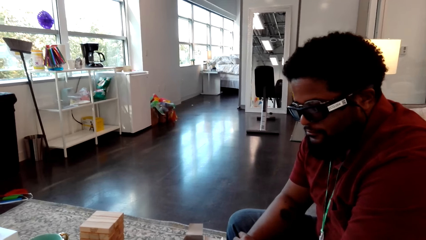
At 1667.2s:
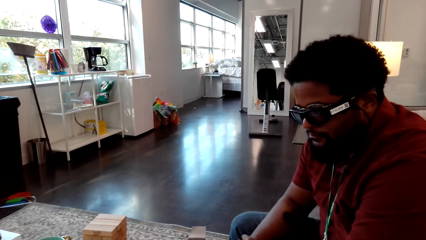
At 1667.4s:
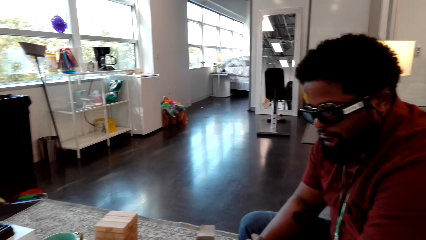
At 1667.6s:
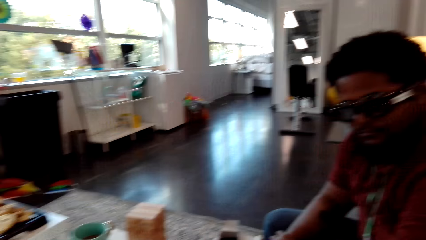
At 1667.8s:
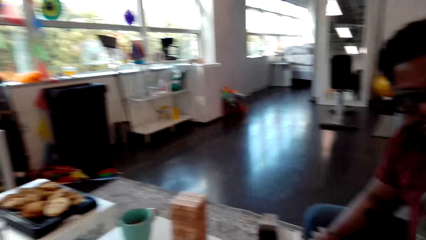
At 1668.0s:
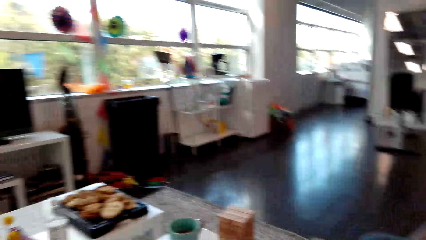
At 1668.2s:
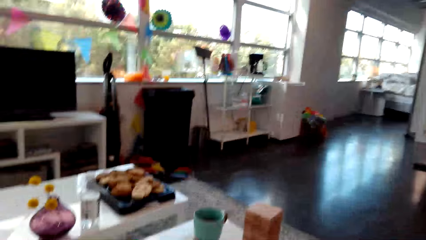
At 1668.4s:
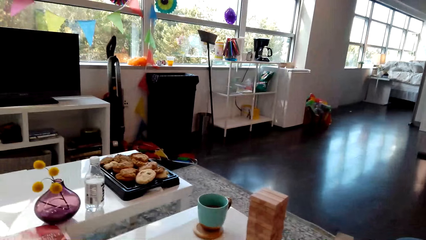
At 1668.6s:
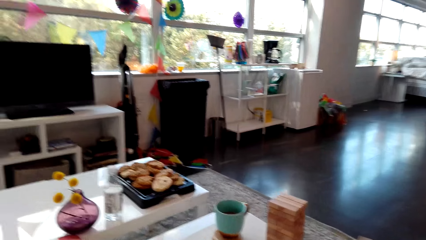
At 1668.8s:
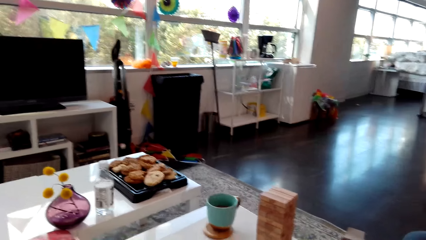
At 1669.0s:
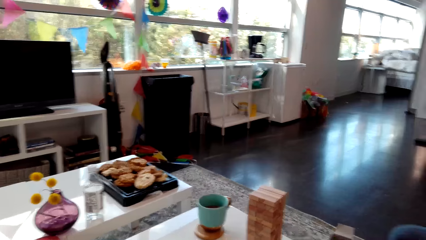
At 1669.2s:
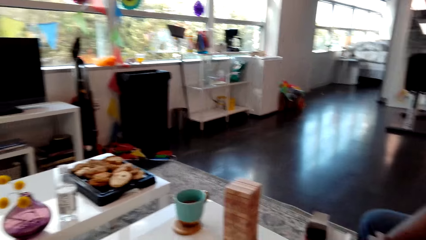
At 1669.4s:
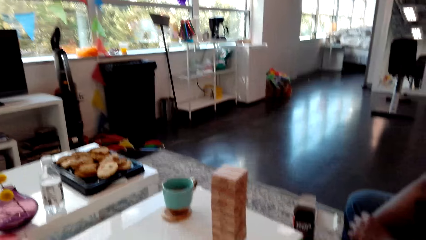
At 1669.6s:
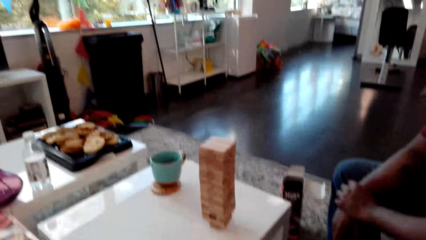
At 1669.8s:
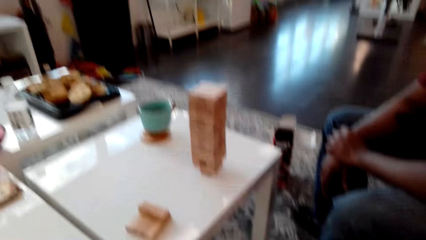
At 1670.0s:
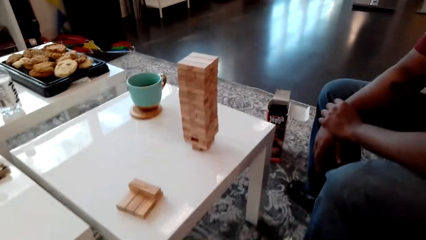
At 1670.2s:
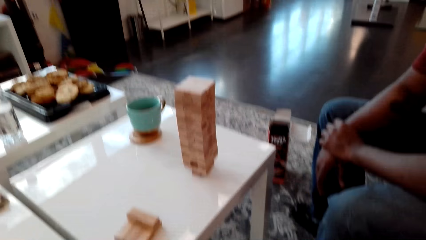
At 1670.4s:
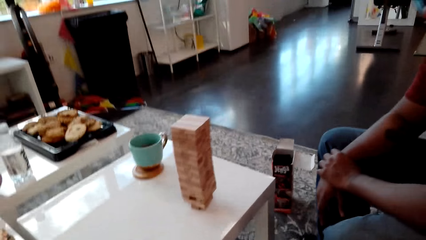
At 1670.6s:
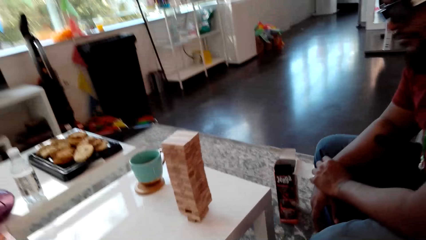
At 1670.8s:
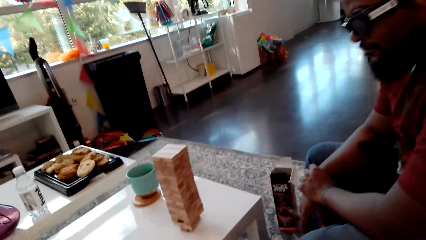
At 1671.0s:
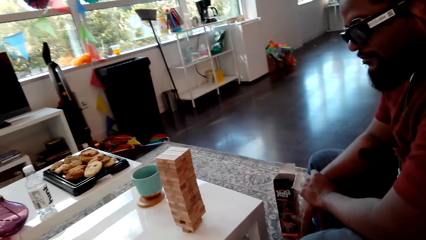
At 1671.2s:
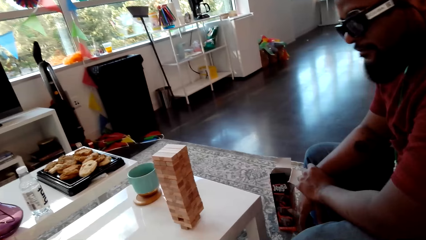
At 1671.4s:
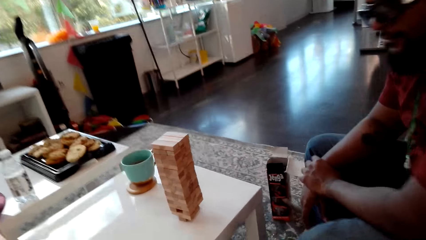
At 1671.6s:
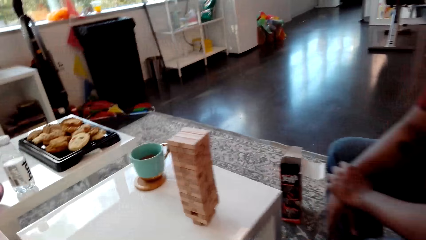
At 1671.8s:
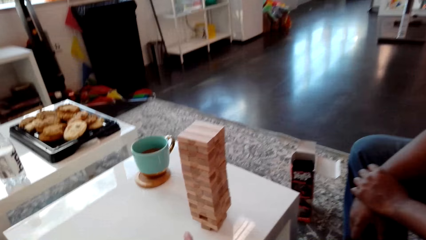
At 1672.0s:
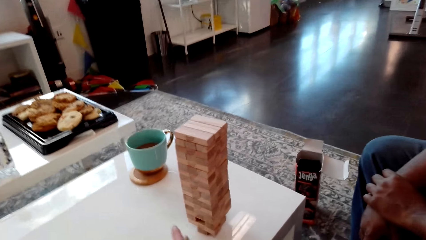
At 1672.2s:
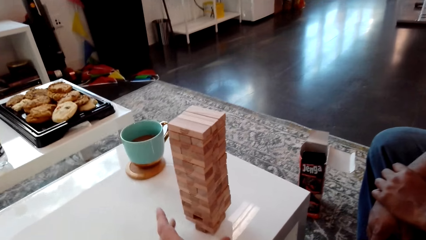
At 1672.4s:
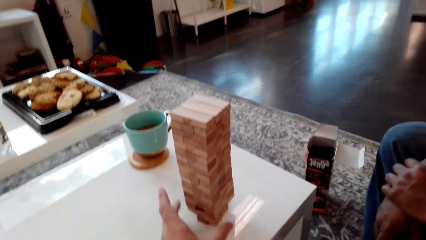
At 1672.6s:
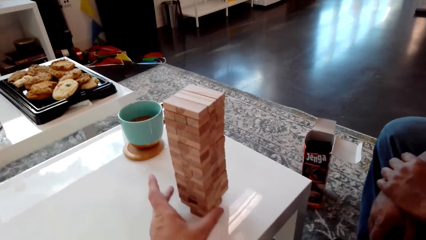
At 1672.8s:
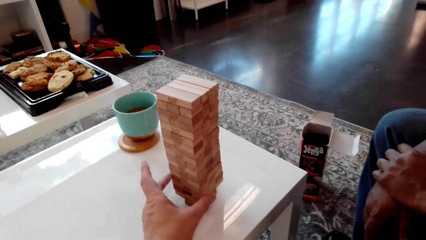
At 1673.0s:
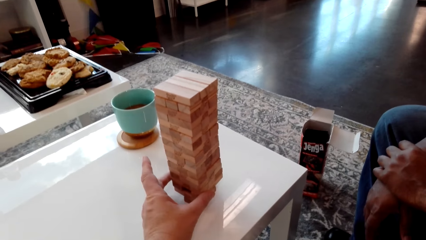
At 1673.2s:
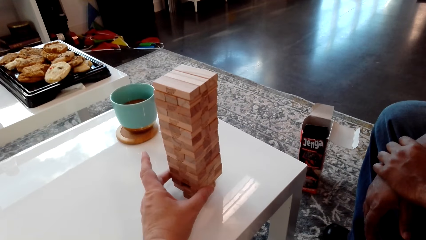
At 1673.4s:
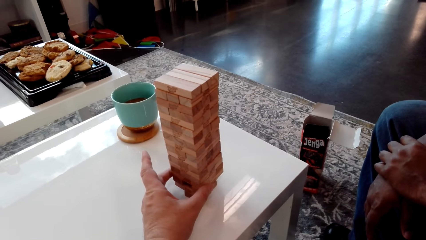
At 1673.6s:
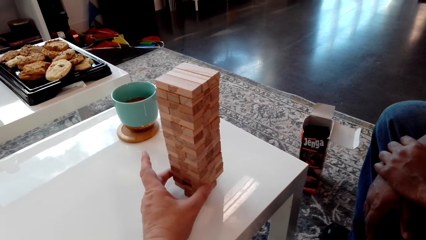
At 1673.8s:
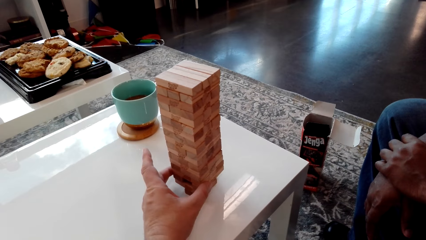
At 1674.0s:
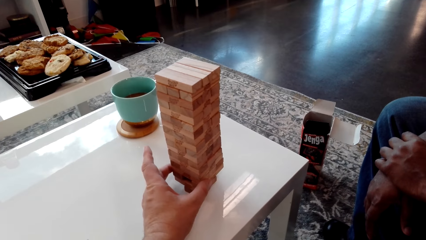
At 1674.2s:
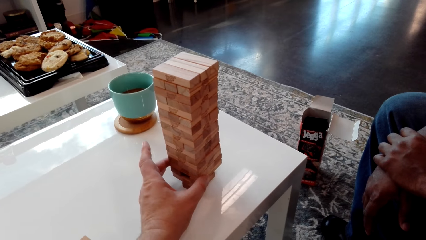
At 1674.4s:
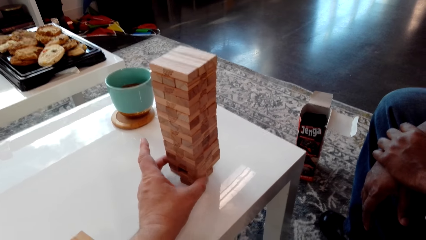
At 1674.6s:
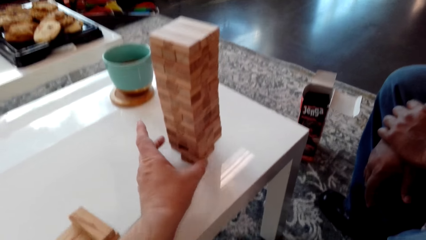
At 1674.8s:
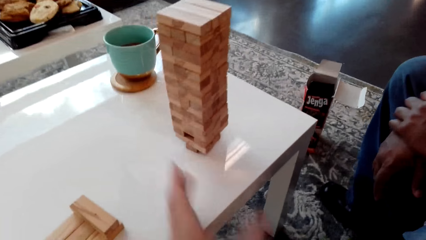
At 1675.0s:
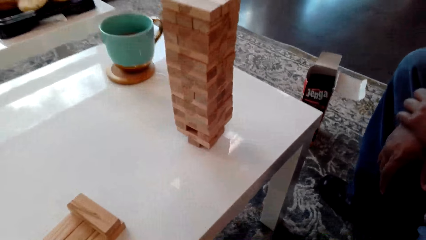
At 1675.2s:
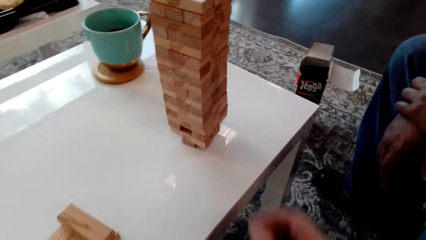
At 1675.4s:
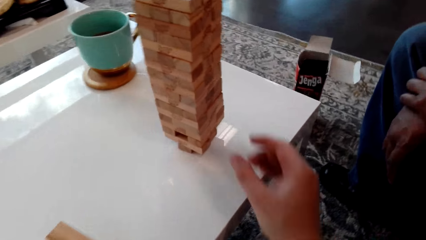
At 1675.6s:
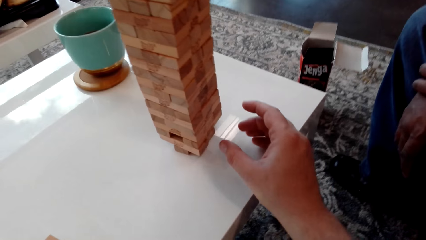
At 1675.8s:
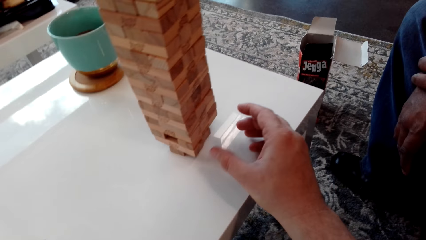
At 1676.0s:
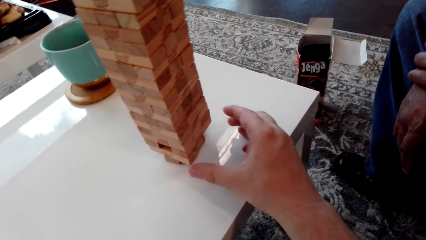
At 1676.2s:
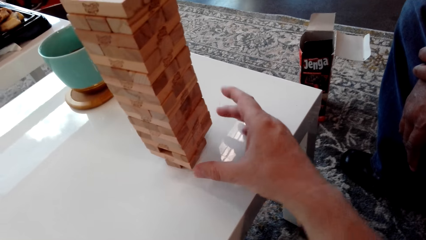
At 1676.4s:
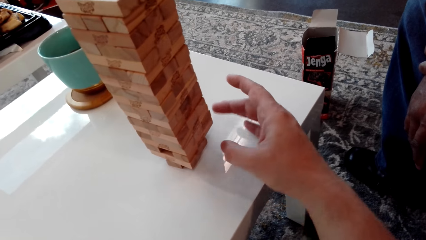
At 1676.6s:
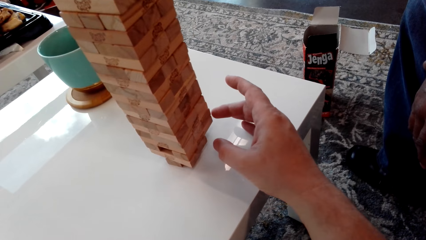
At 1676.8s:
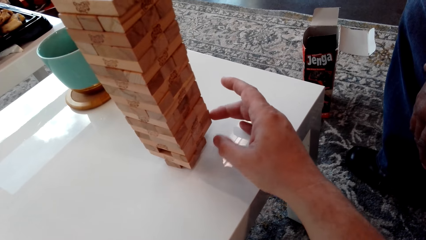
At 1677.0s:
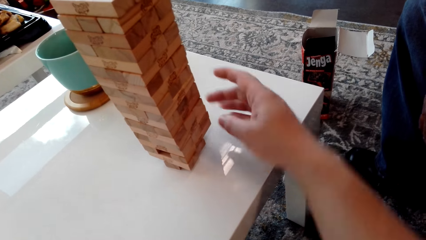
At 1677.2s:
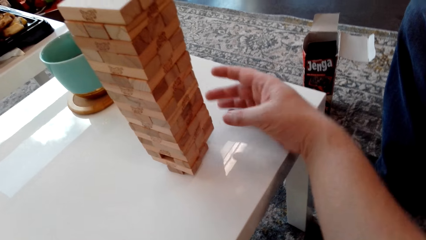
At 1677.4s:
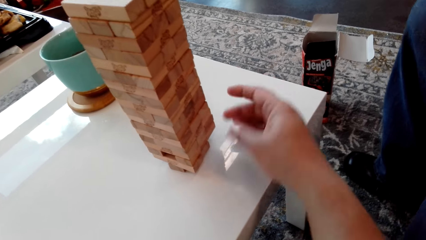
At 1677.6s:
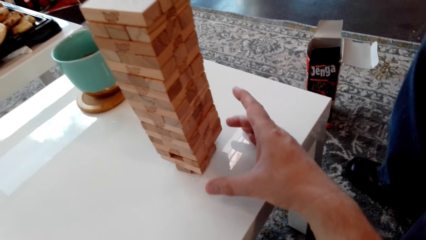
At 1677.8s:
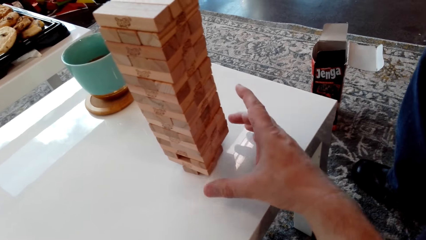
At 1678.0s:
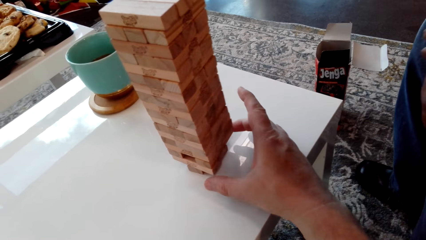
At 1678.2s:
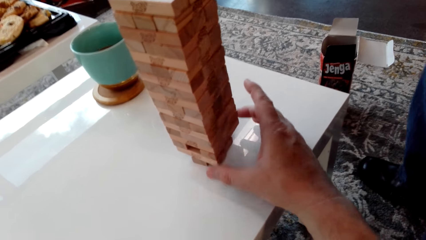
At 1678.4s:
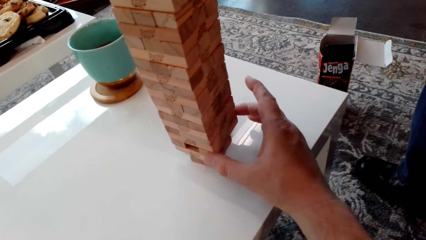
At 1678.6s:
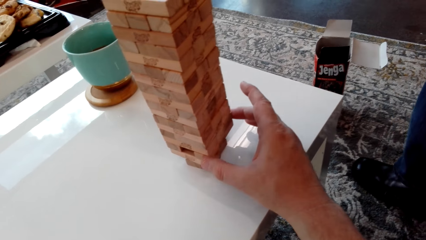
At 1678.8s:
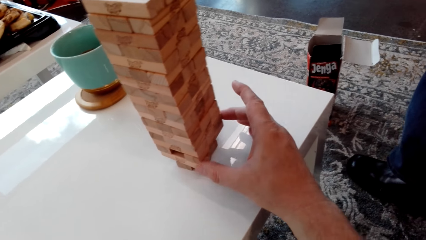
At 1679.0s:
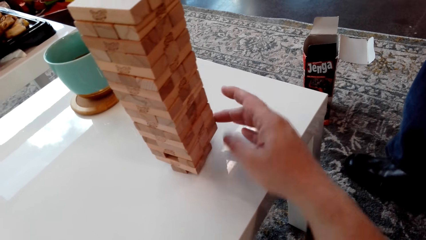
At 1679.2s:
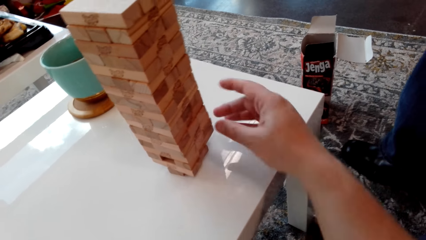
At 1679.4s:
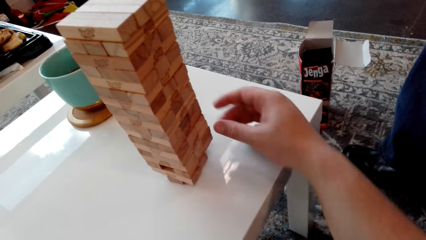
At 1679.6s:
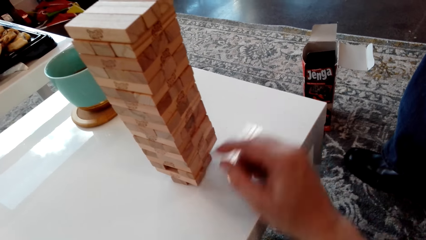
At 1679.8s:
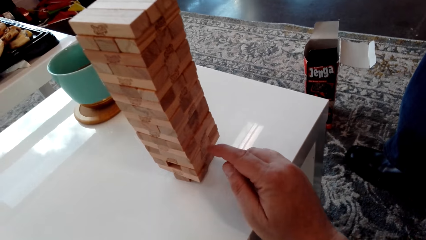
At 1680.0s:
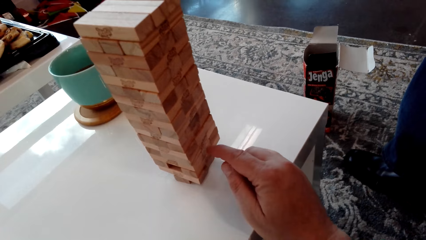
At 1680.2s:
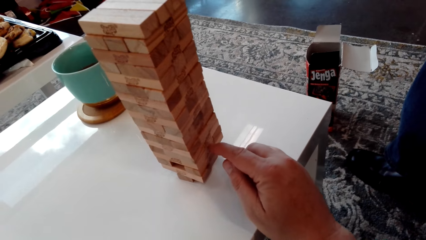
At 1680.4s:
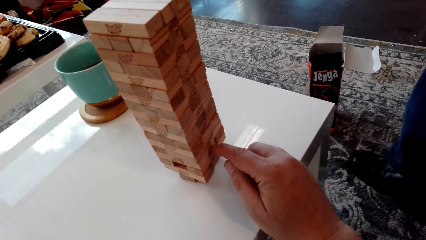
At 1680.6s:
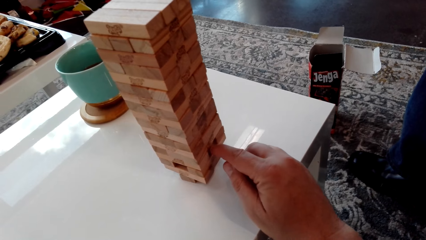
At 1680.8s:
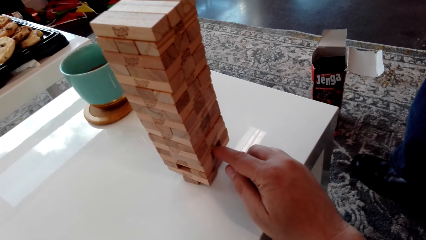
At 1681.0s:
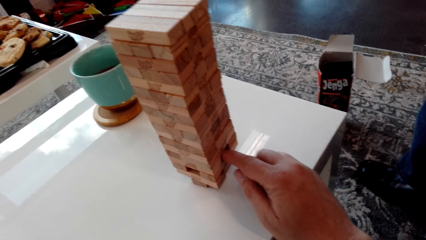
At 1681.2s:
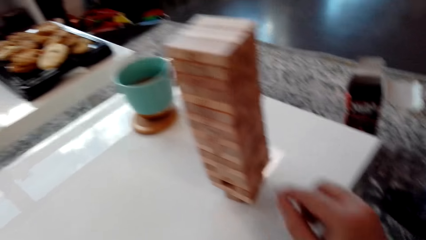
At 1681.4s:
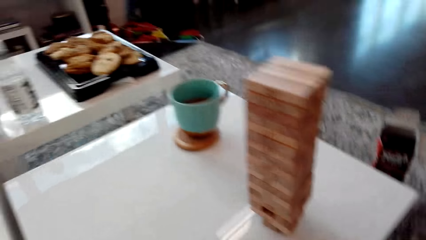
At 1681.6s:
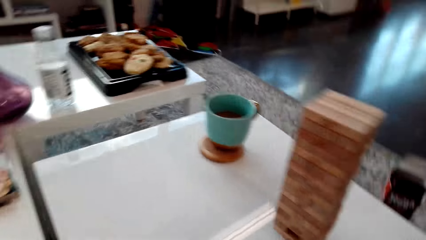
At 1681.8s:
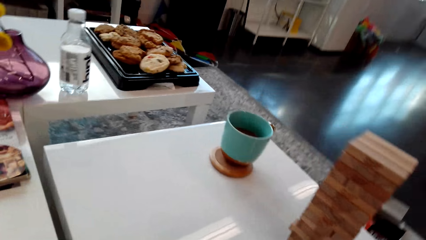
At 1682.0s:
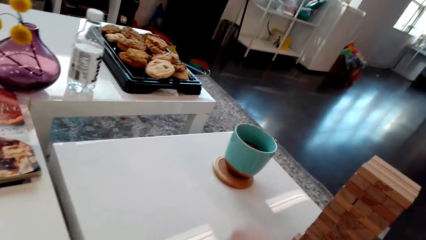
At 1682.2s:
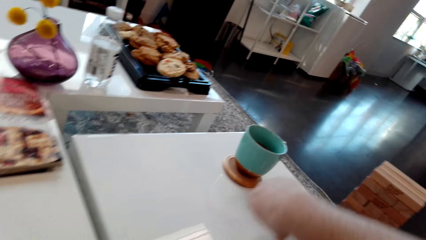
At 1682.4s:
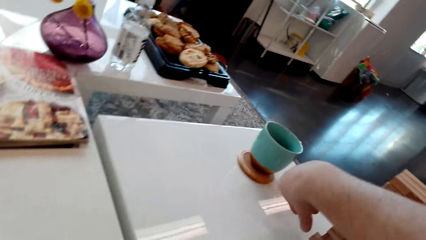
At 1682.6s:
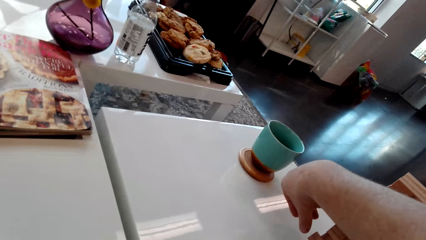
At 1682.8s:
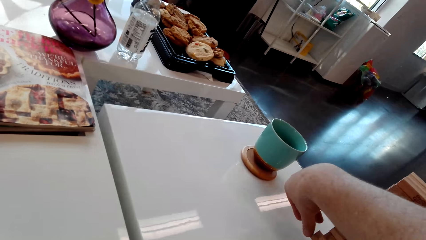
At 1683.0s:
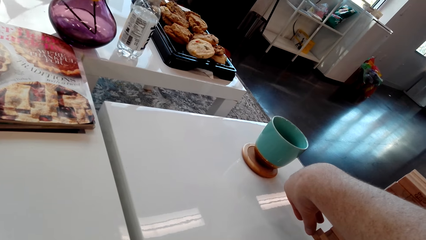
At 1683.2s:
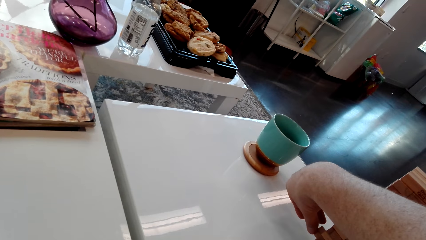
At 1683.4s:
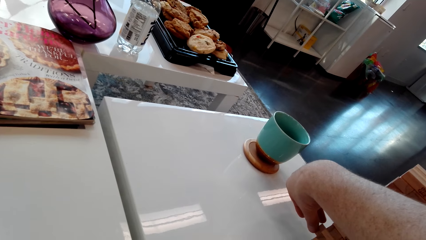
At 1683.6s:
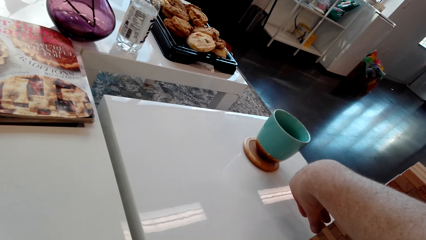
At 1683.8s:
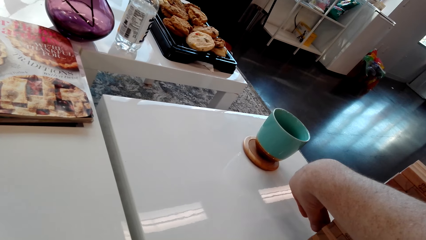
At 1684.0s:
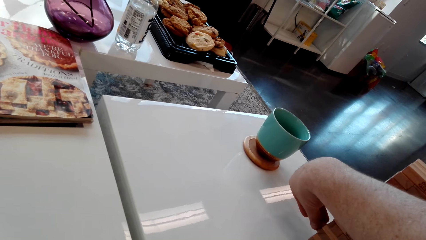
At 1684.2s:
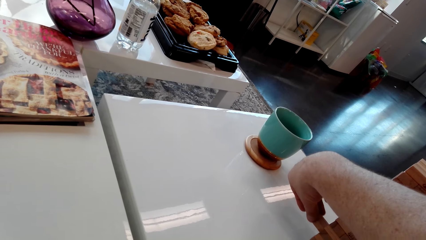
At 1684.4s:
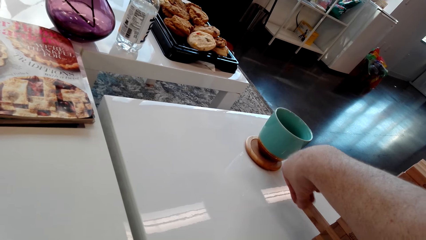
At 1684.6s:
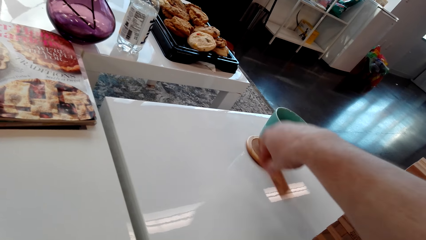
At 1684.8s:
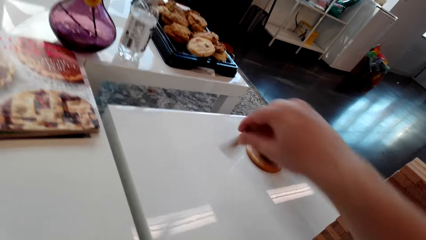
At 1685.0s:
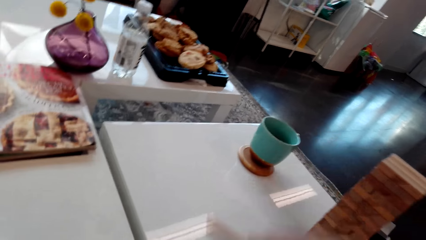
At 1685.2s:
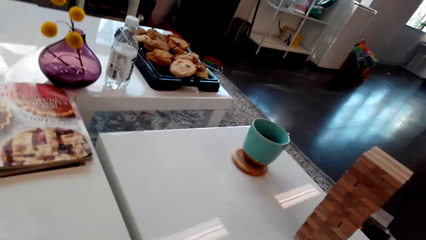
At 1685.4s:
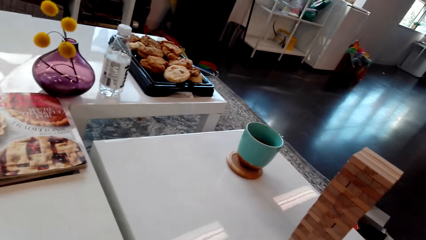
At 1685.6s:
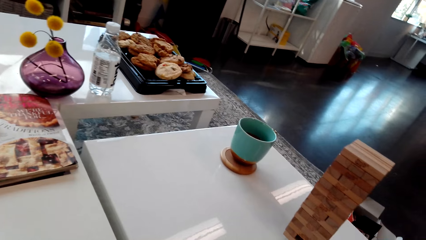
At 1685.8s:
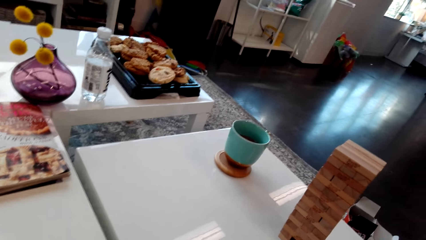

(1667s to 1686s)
The camera wearer removes a piece of wood from the stack of blocks of wood. They remove the giant tumbling block from the tower.
